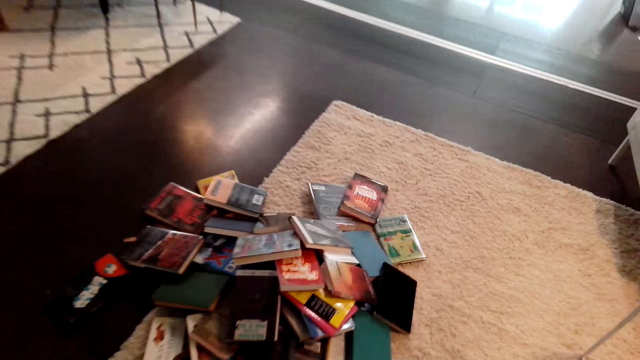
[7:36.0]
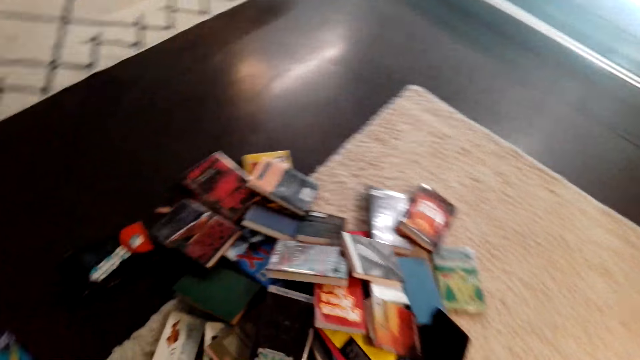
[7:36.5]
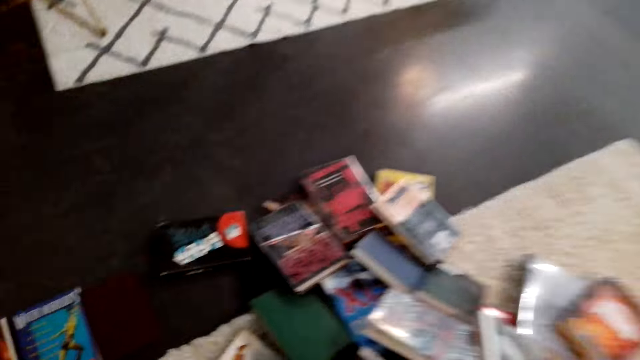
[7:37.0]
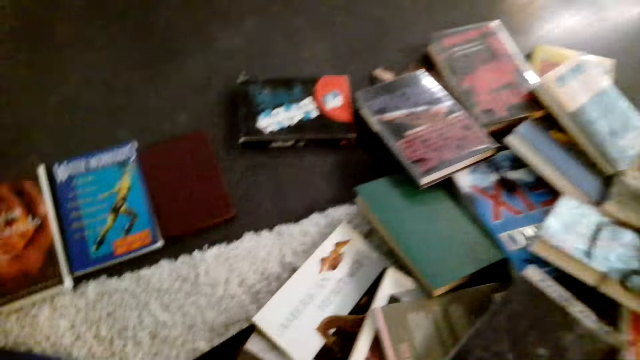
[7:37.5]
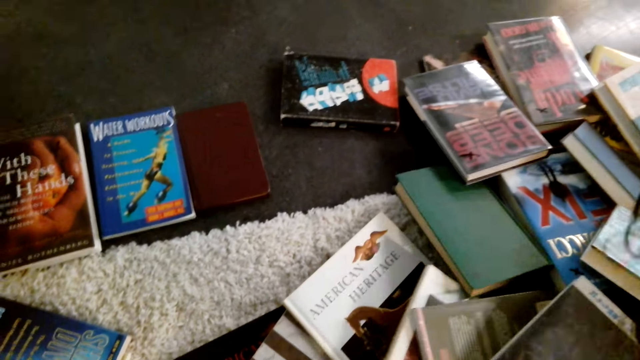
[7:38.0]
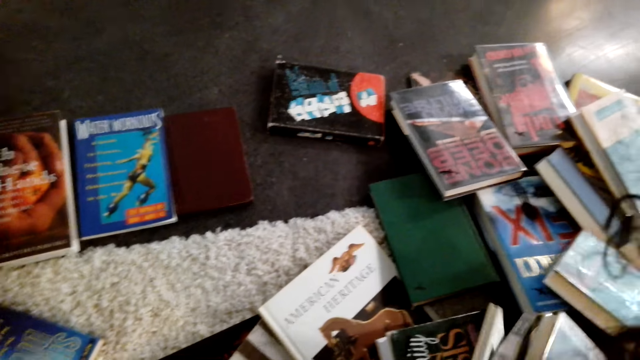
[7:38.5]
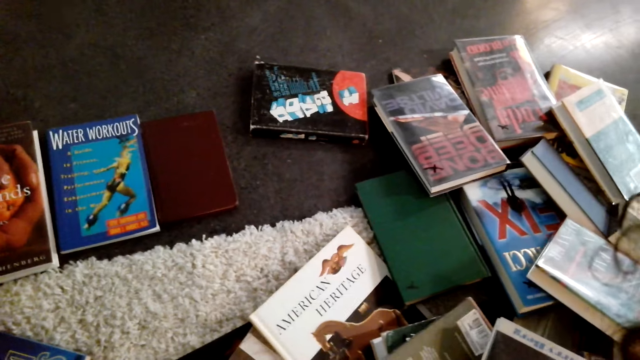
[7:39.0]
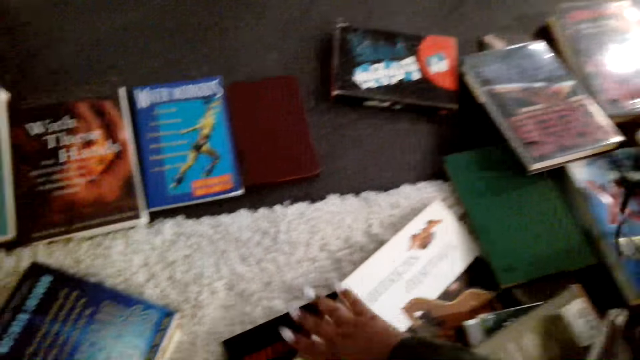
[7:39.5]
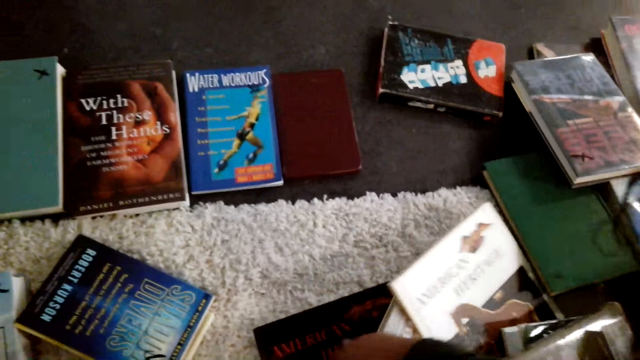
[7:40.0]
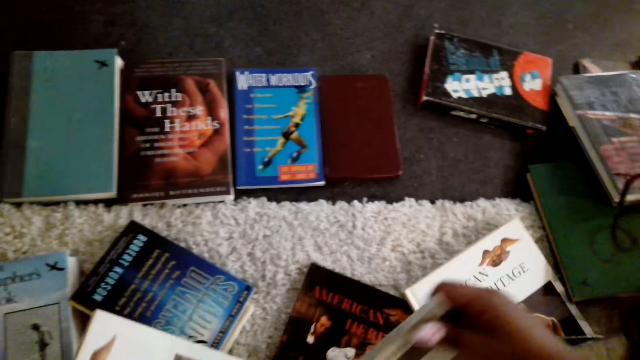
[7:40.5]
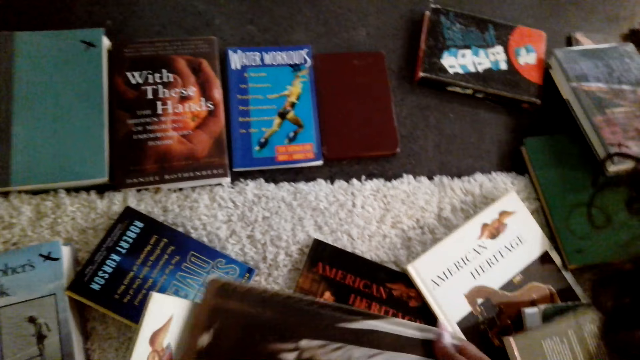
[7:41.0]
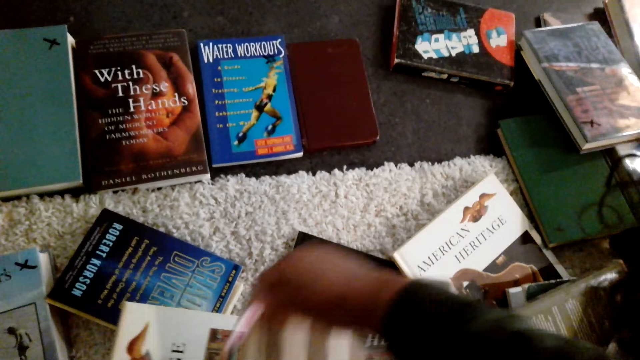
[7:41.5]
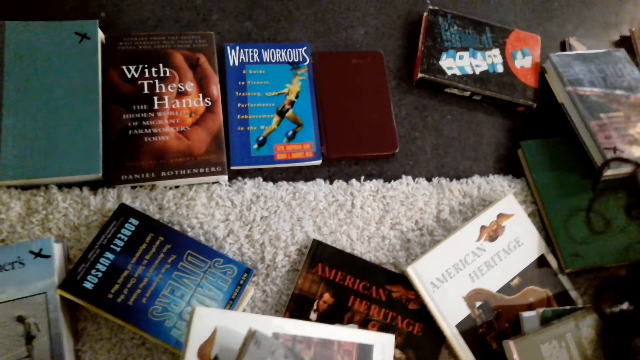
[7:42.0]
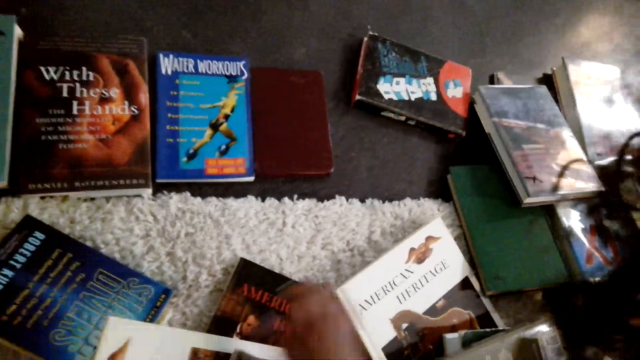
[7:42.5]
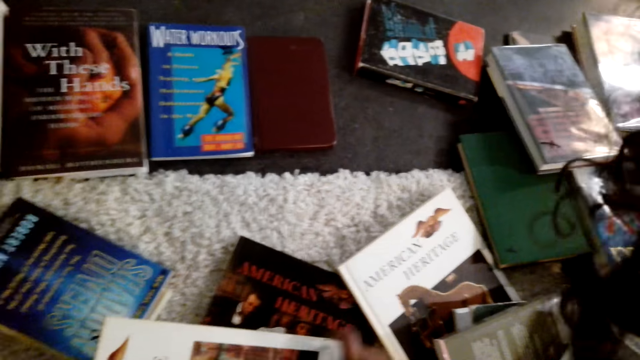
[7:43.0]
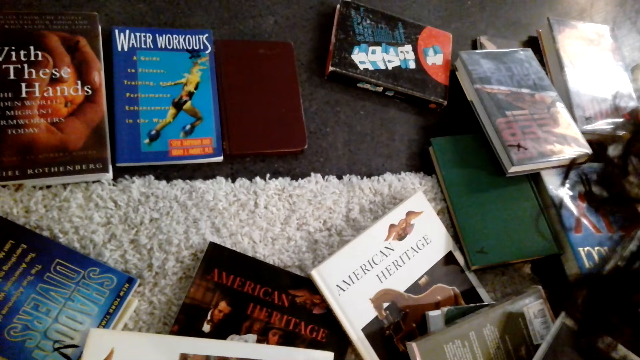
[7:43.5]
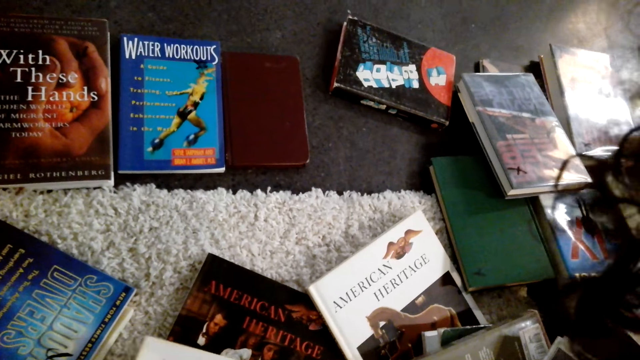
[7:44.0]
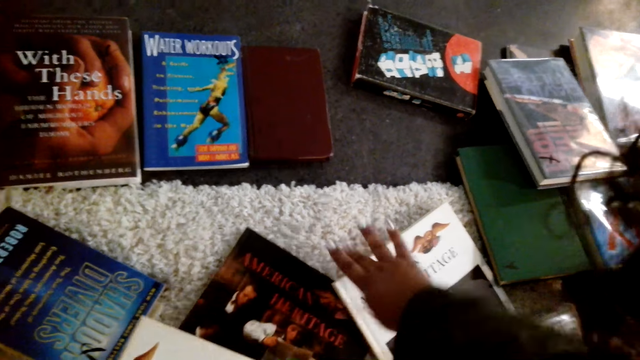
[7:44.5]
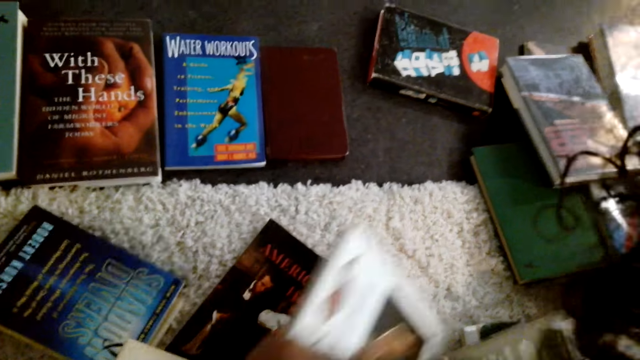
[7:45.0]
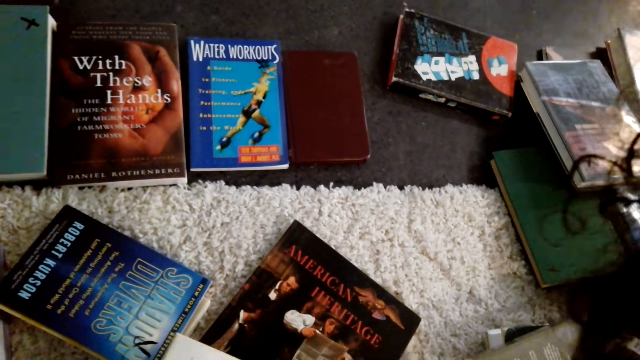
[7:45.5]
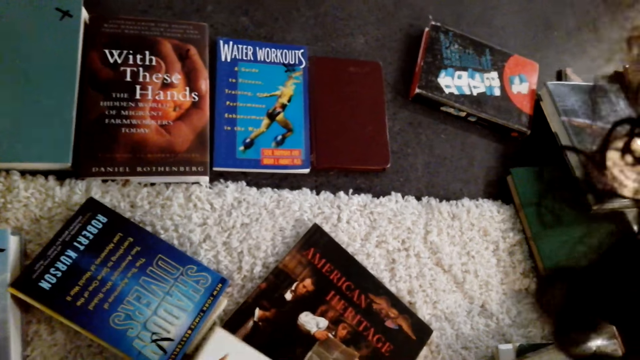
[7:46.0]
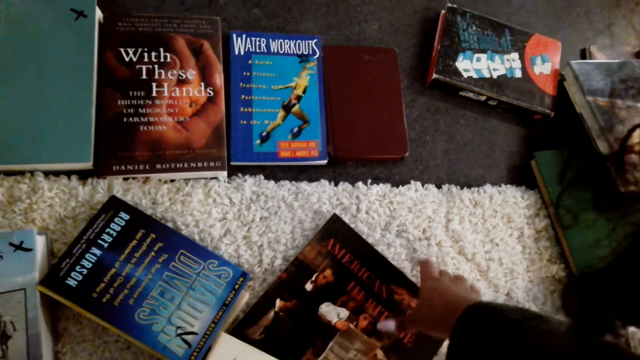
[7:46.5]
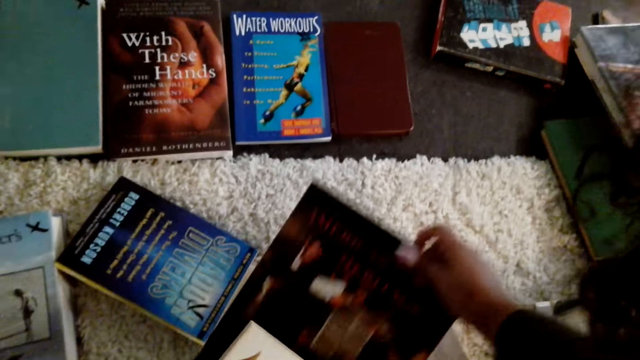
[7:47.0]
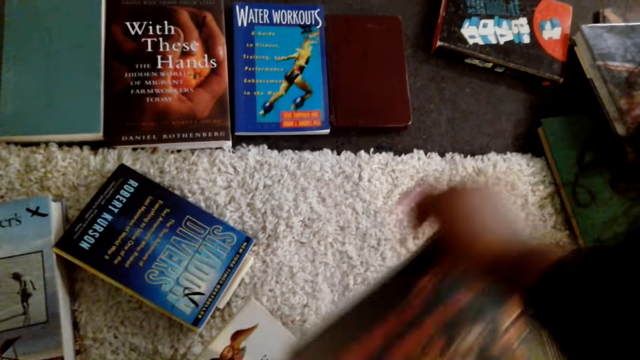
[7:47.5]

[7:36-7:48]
The camera wearer picks the books from the floor.

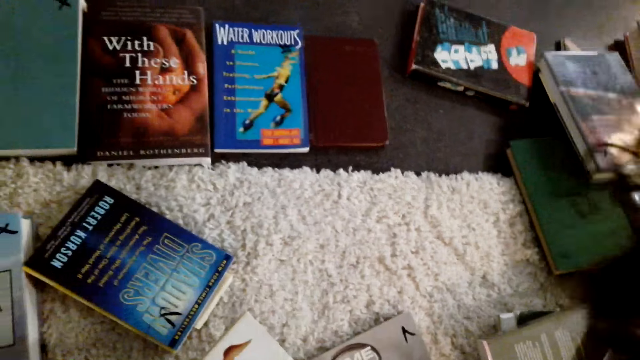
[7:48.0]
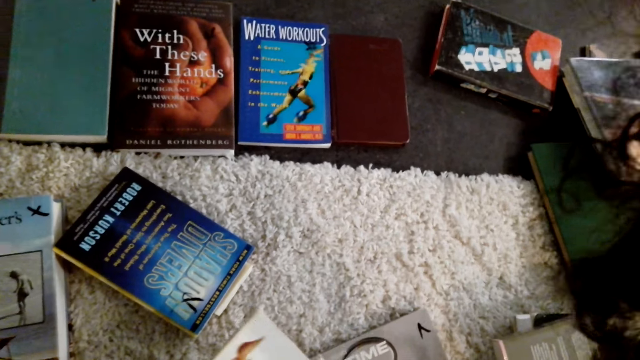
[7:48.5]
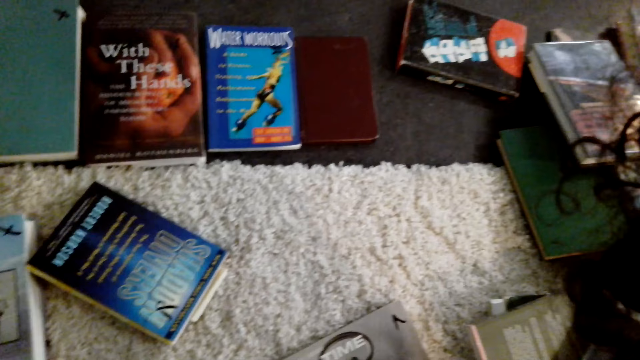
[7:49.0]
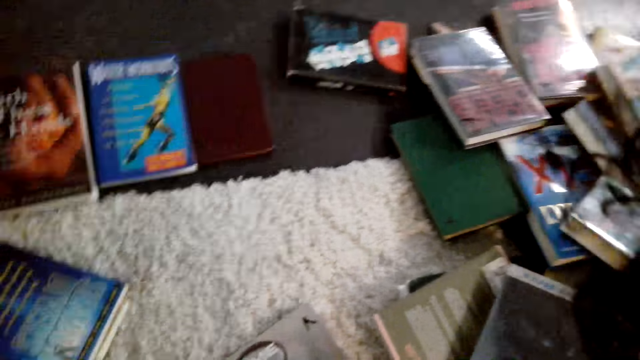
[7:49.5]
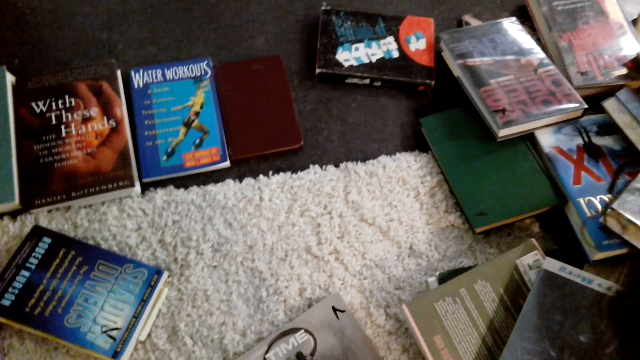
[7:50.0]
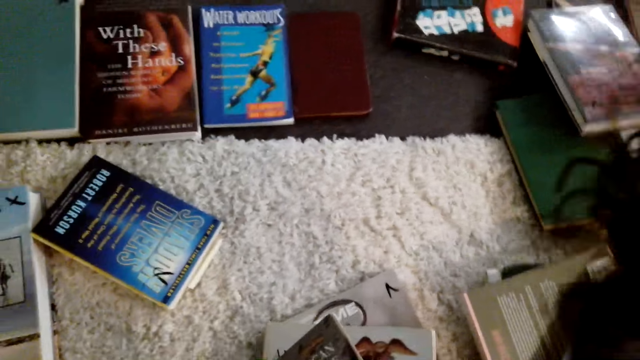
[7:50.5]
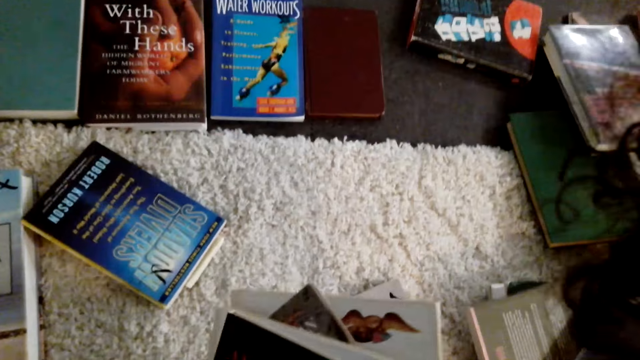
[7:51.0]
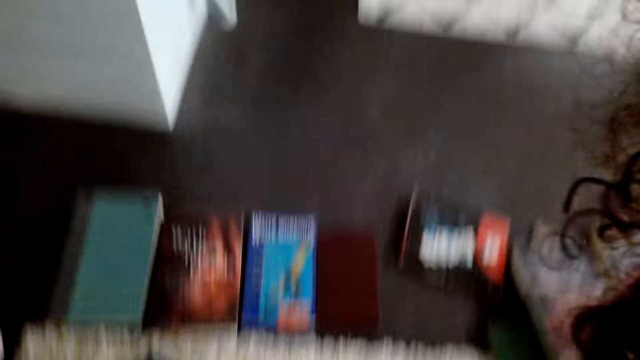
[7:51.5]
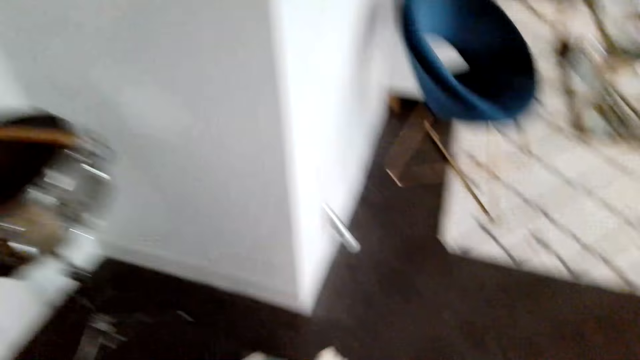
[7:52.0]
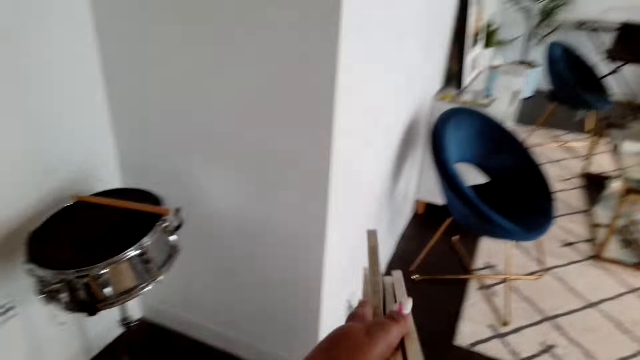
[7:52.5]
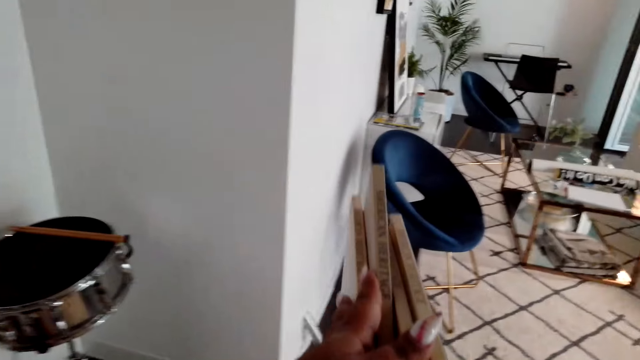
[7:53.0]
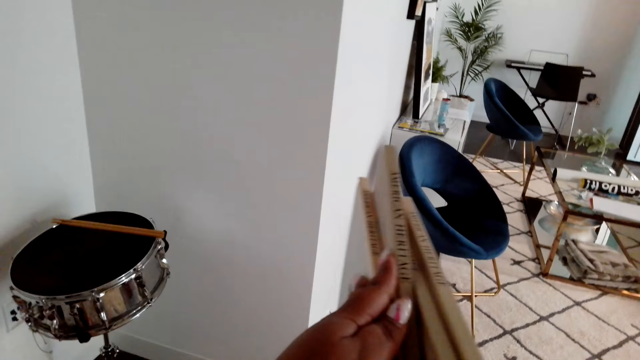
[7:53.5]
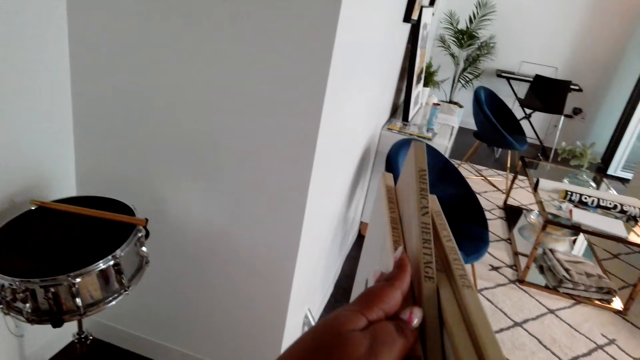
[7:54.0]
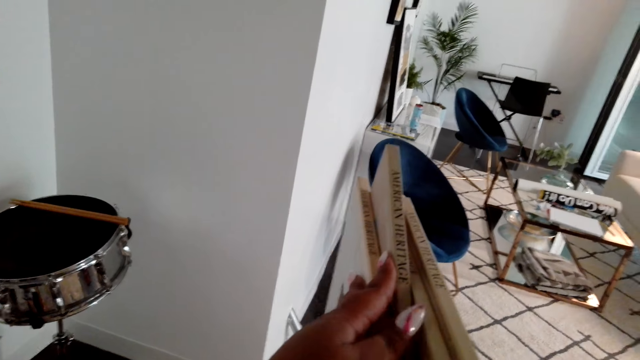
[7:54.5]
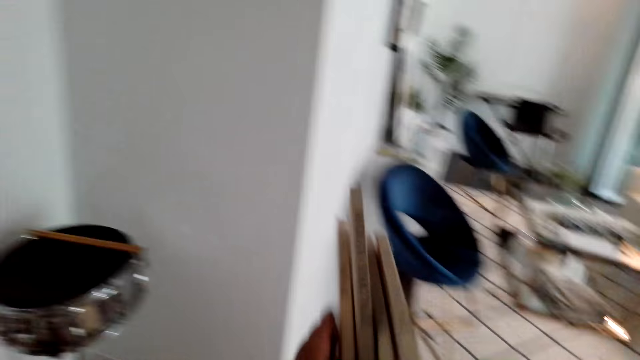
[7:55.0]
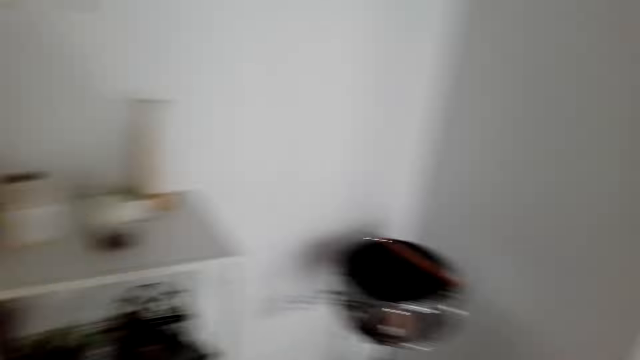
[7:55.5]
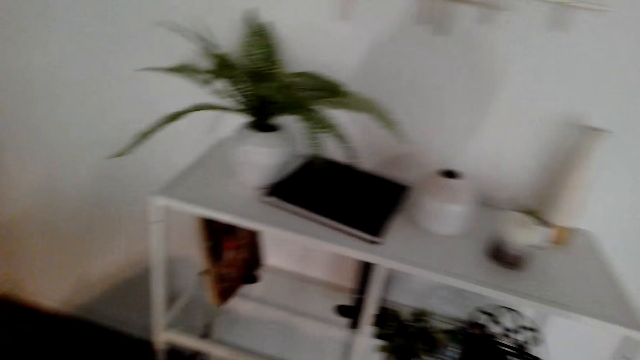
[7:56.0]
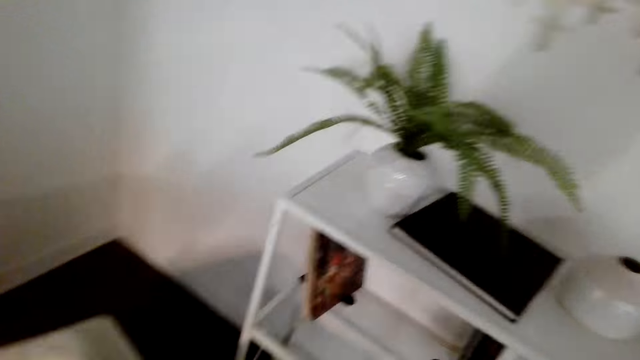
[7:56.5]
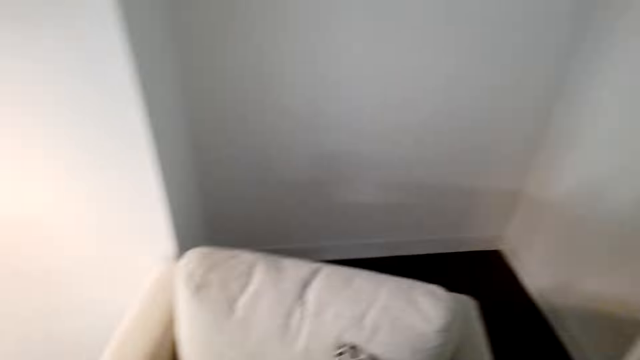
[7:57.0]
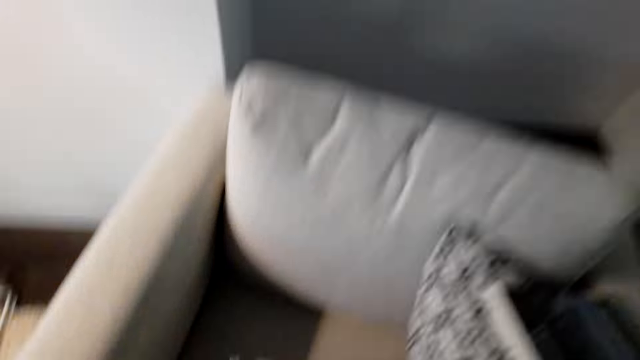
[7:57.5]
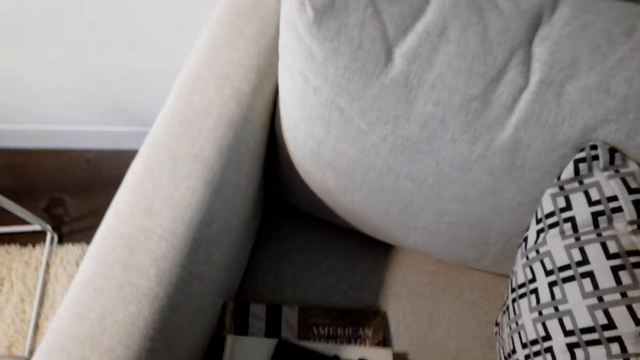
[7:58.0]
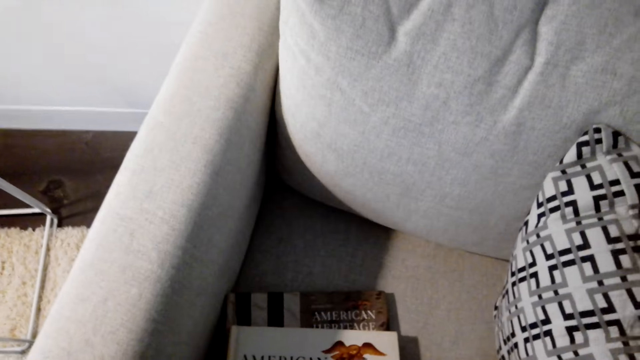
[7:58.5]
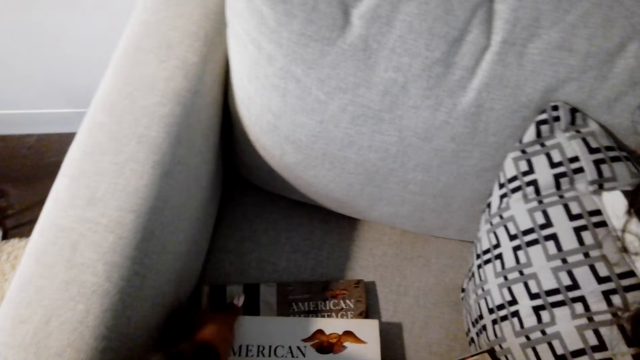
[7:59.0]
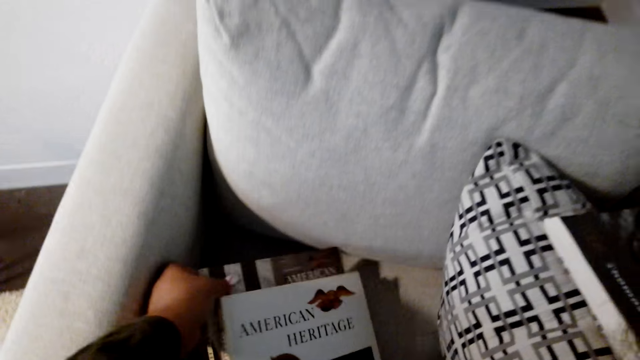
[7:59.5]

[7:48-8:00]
The camera wearer counts books. They walk around the room. They place the books on a chair.
